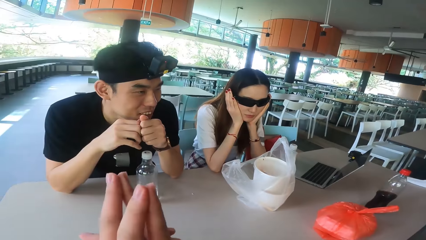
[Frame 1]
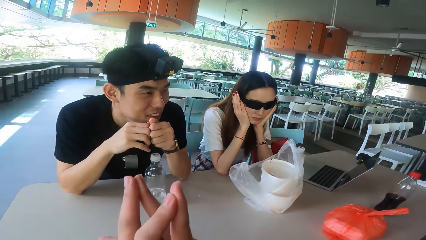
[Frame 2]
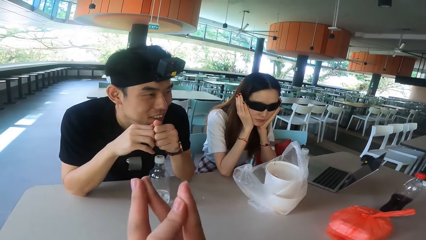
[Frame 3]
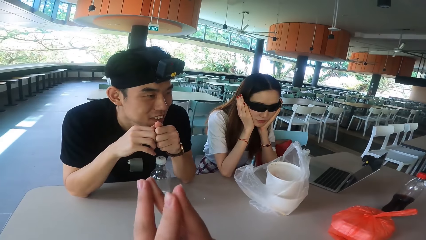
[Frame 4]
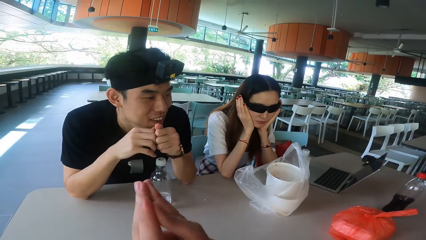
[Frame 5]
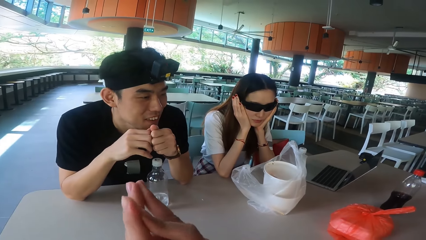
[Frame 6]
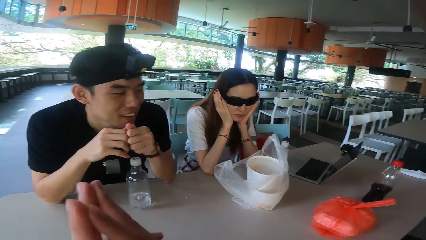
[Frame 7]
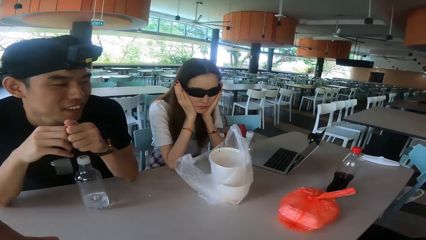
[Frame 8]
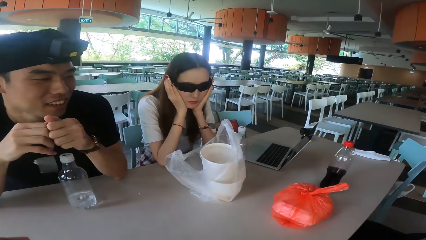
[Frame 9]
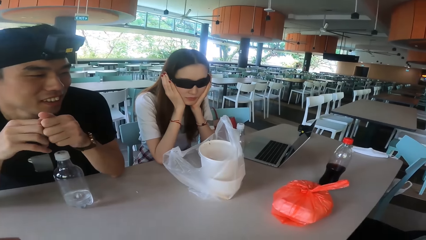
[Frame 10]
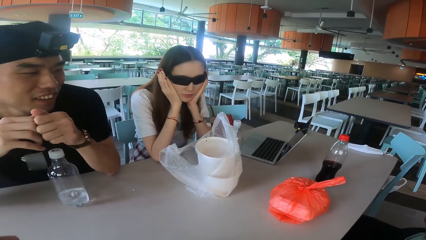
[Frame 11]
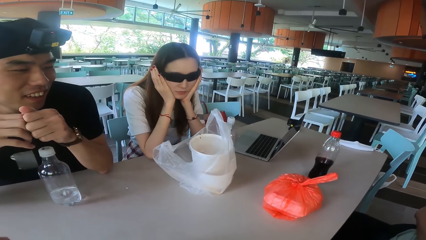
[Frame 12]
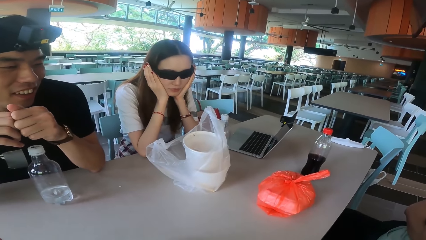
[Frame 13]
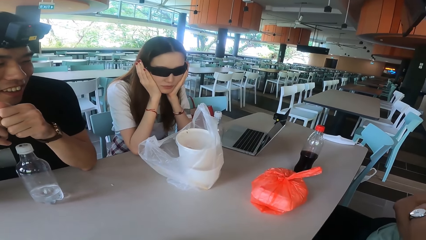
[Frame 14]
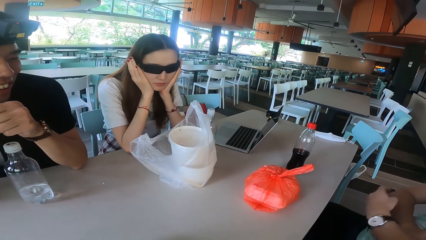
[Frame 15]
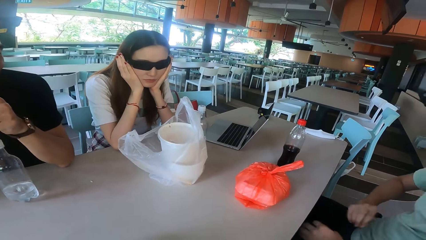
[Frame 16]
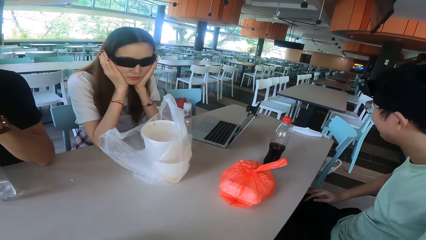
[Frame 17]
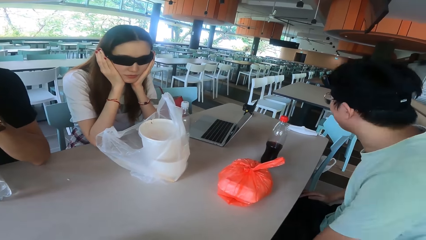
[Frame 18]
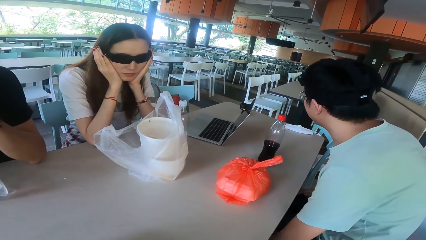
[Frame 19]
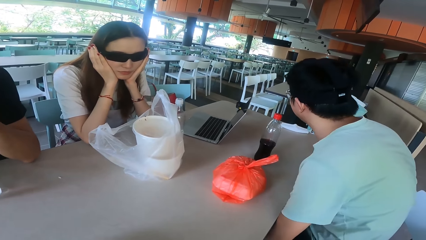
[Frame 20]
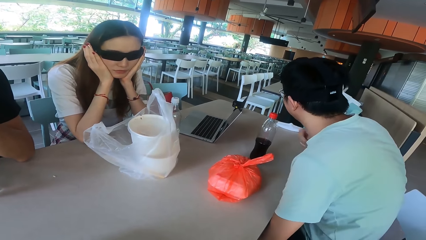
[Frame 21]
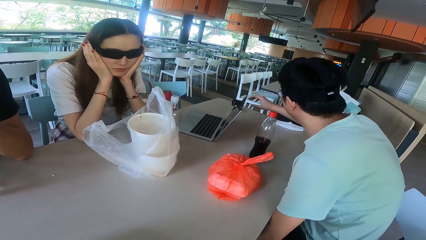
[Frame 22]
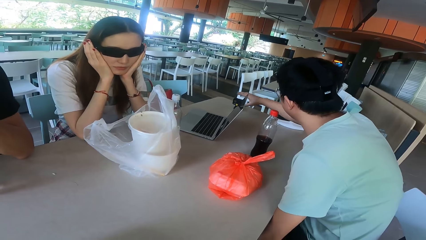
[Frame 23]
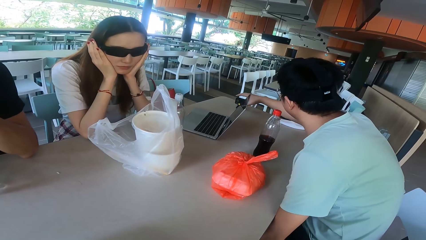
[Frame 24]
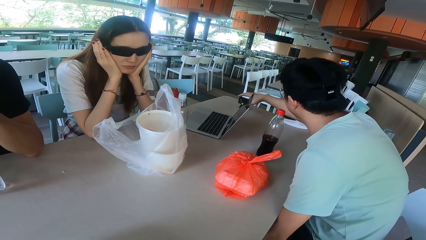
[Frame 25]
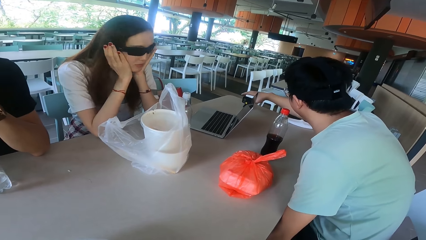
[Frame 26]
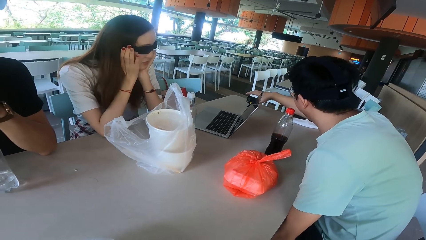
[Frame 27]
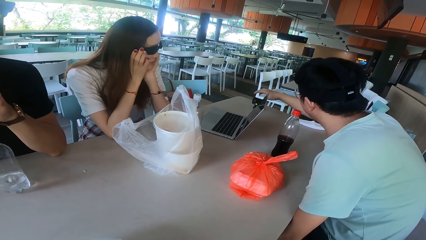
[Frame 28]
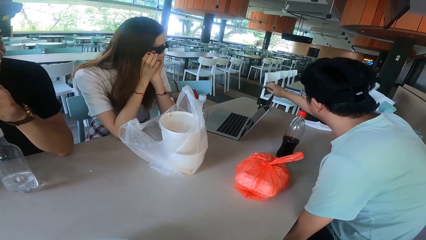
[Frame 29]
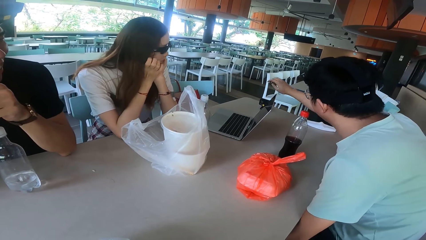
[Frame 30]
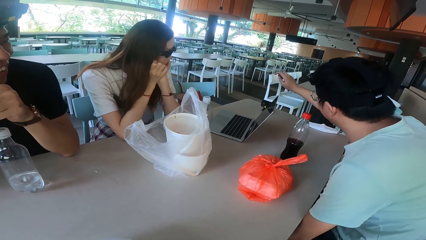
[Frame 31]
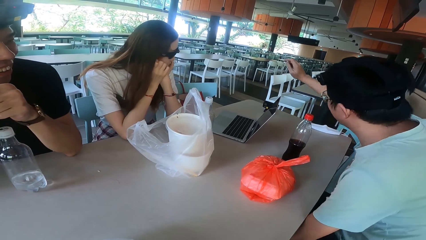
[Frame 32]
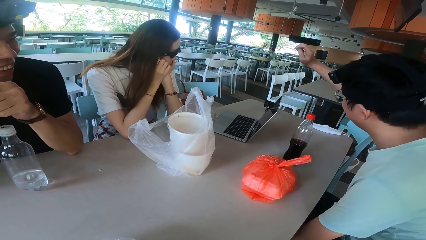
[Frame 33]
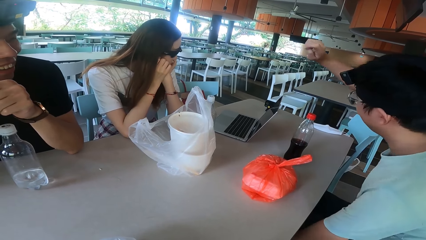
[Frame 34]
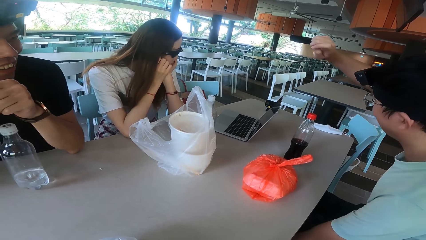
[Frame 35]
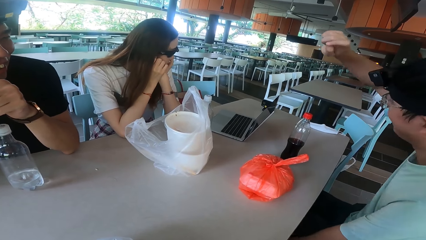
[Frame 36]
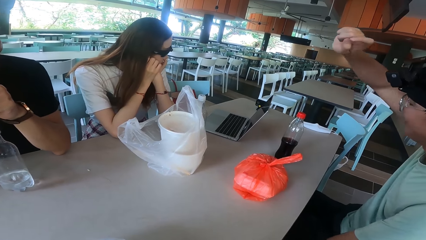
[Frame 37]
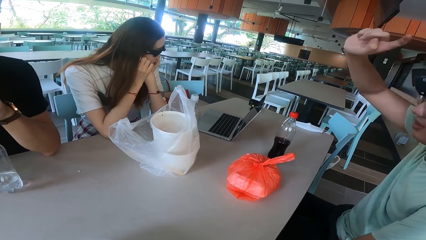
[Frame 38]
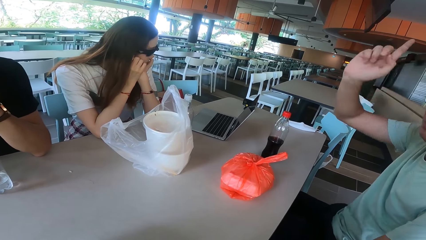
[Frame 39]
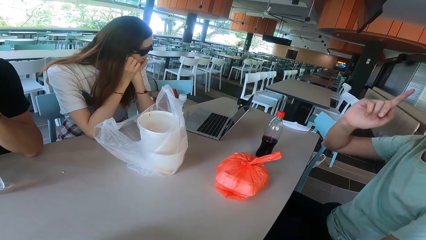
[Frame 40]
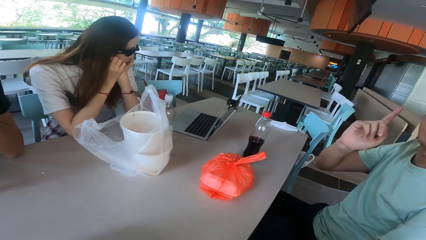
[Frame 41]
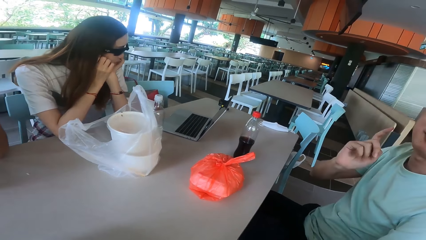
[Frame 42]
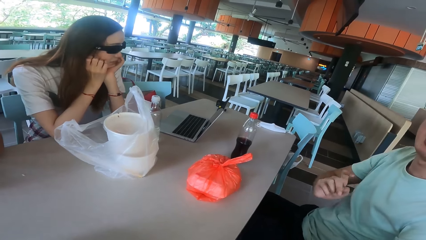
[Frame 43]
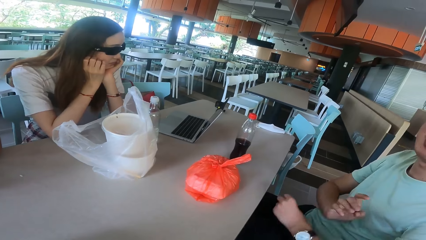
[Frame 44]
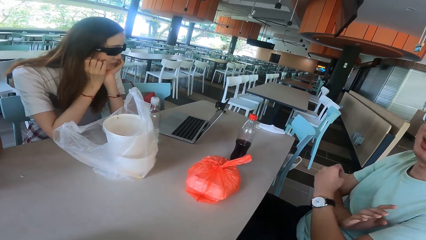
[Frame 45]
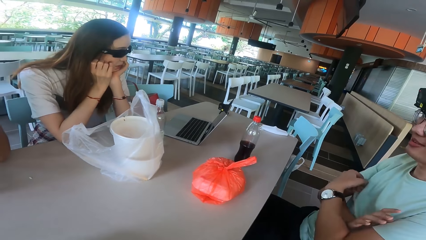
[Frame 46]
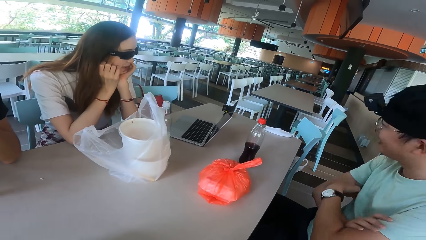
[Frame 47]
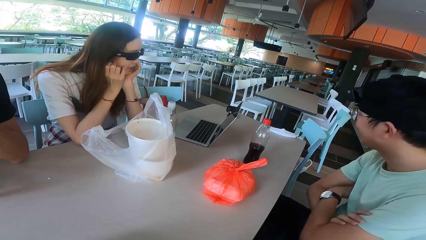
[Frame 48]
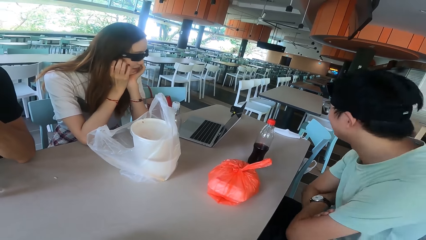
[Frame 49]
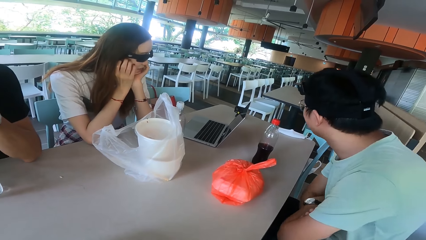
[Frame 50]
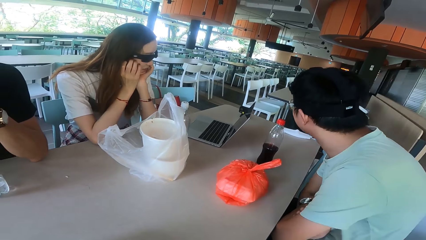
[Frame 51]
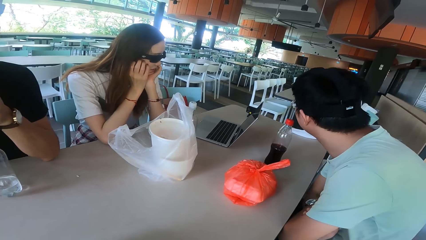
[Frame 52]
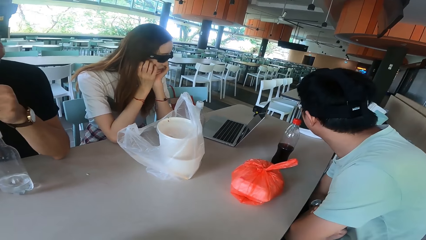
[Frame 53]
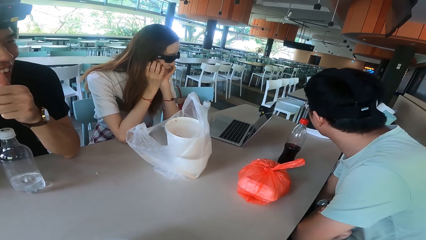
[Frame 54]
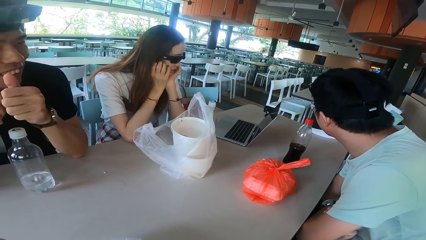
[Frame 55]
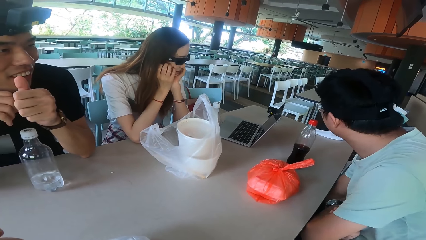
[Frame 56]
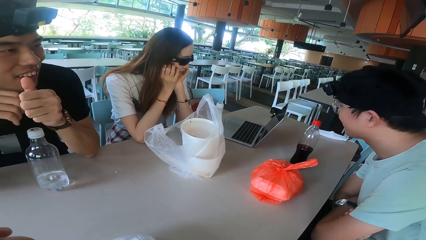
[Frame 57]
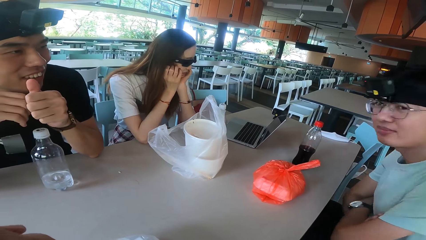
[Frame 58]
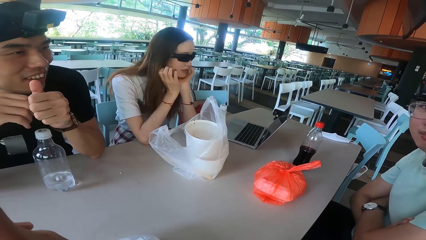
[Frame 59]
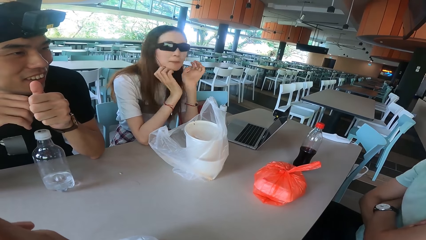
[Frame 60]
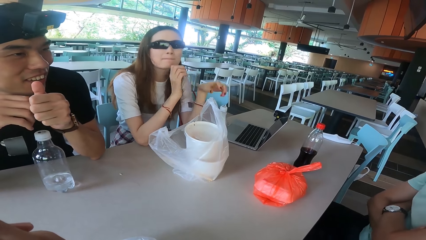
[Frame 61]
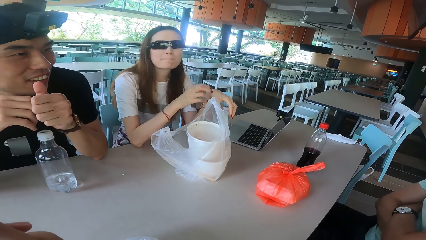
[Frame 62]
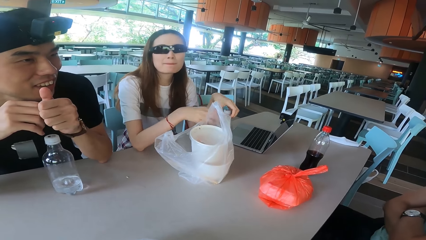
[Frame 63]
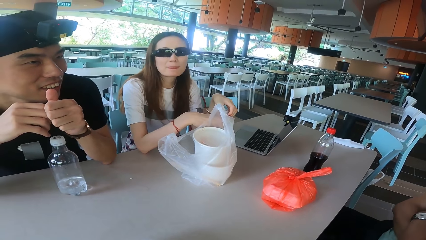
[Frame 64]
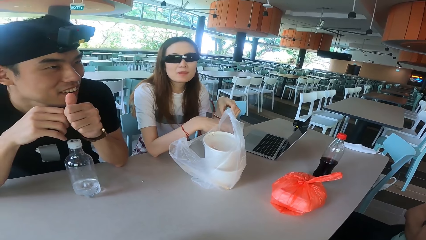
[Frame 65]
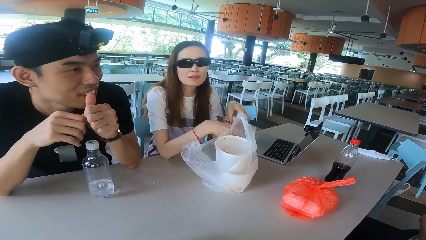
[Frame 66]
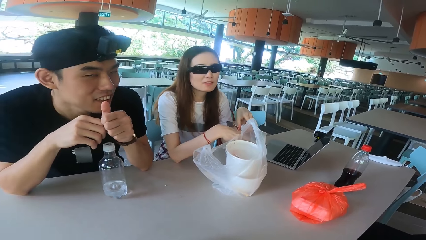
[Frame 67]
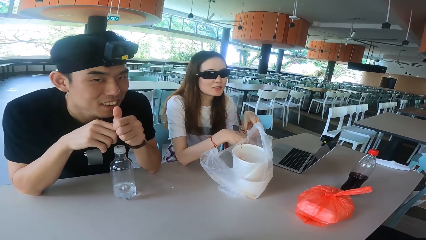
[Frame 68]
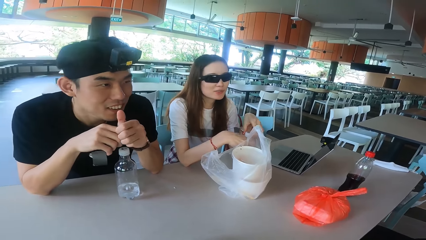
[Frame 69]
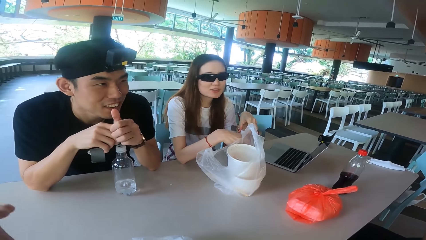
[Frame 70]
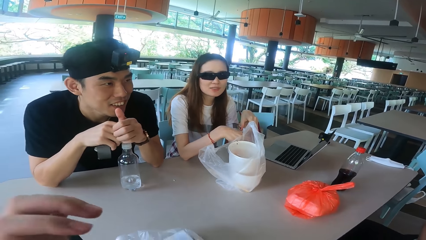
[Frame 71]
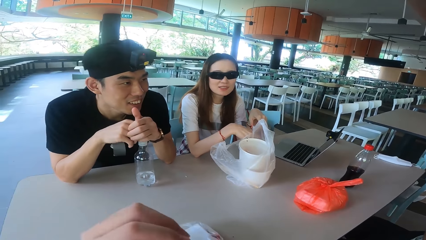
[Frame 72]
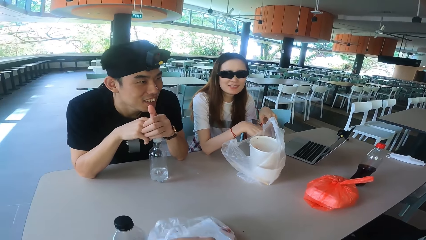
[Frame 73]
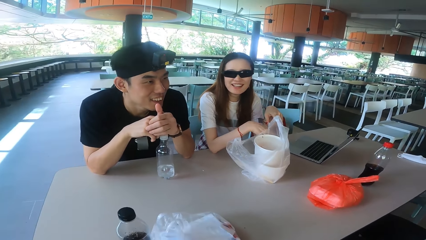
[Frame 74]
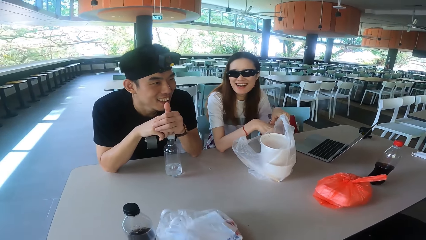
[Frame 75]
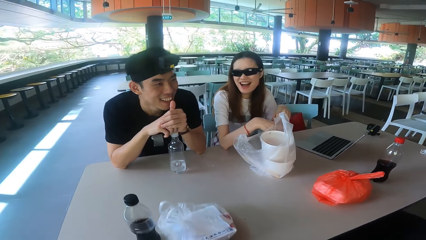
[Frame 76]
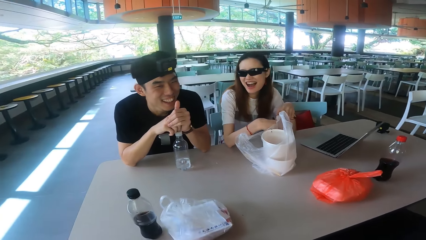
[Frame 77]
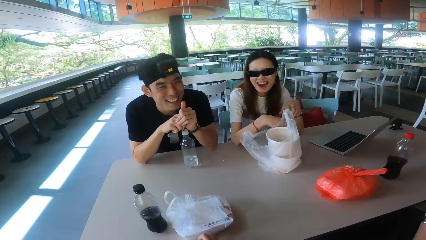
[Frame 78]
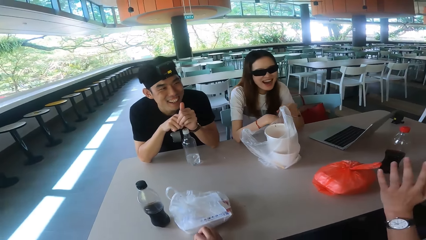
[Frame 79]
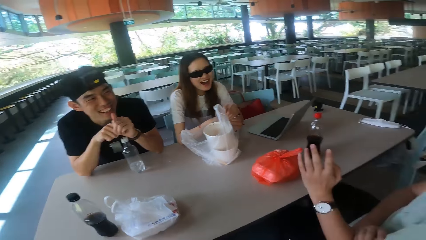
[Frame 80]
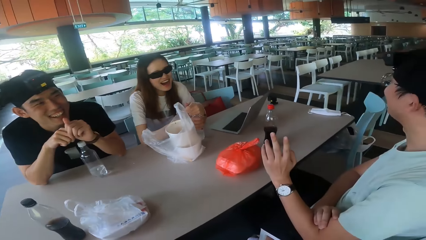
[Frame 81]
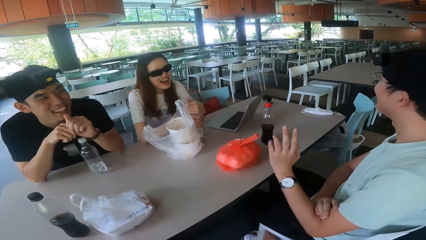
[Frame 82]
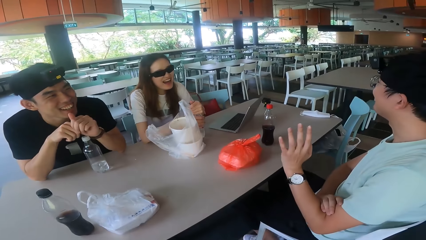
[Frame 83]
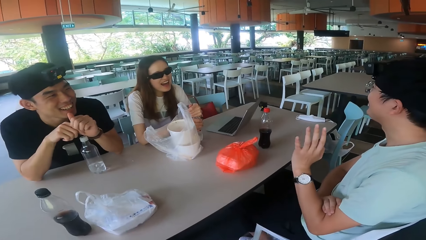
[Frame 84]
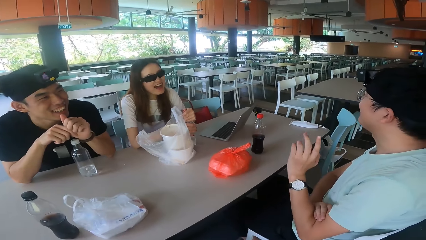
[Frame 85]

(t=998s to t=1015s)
The camera wearer moves the hands. A man touches the laptop. Another man checks the camera record. The other man talks to the others on the table. The first man folds the hands. The camera wearer talks. A woman touches the bottle.
